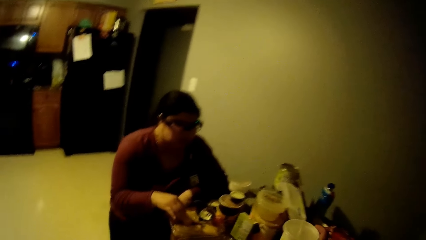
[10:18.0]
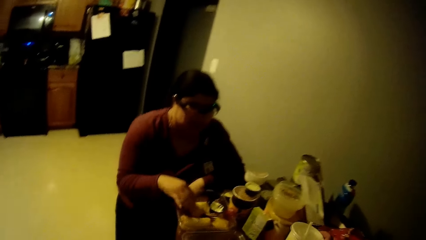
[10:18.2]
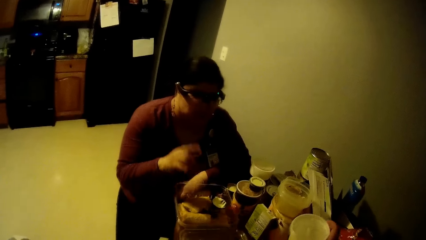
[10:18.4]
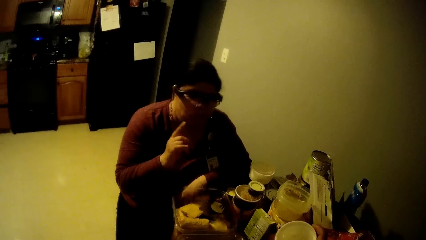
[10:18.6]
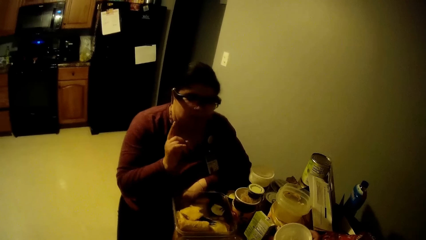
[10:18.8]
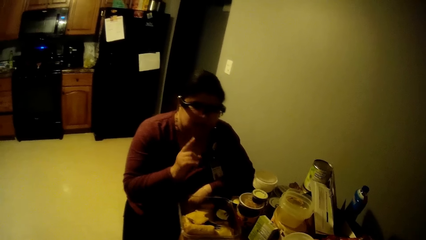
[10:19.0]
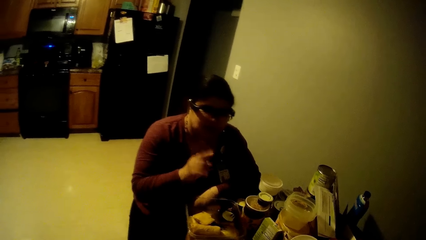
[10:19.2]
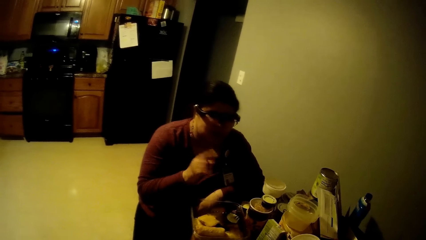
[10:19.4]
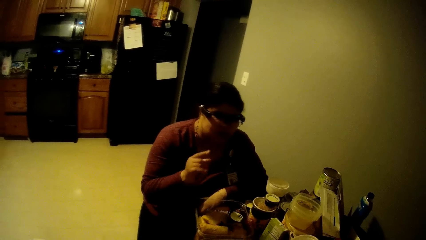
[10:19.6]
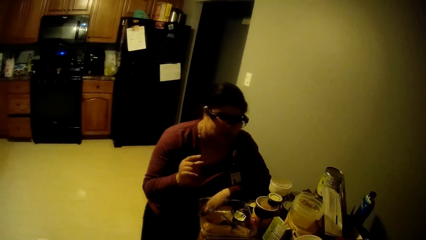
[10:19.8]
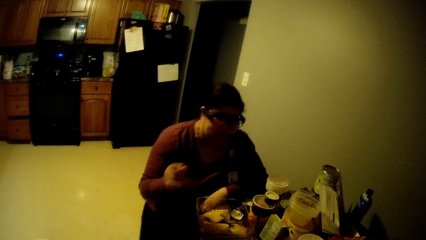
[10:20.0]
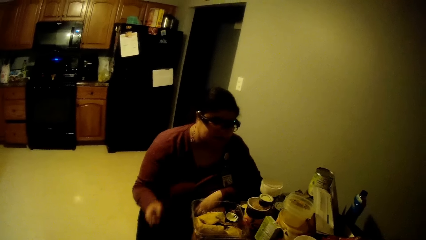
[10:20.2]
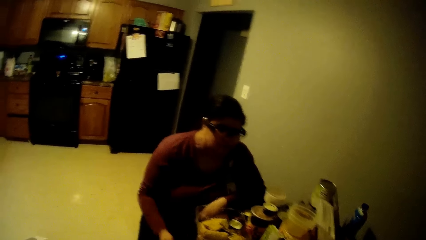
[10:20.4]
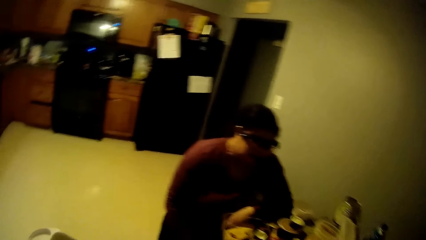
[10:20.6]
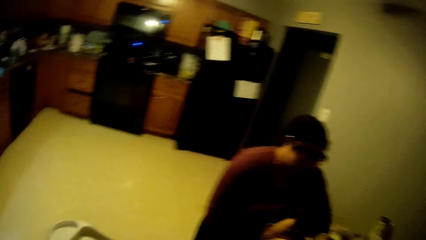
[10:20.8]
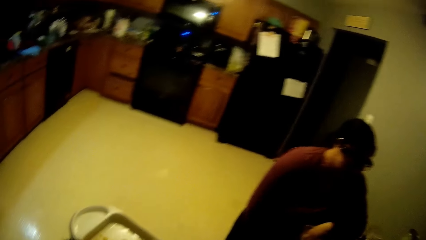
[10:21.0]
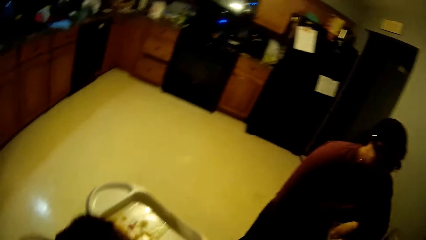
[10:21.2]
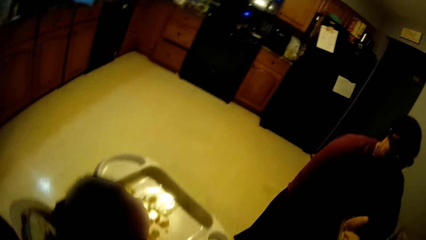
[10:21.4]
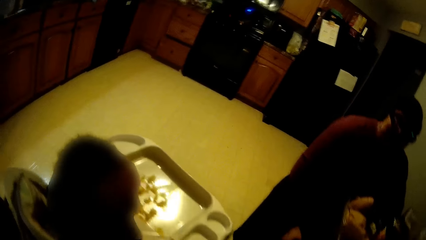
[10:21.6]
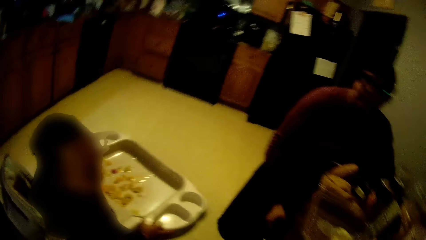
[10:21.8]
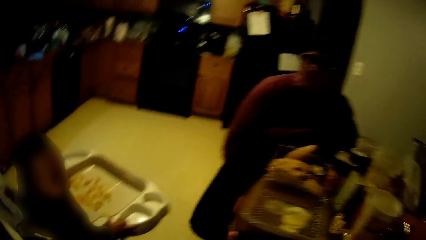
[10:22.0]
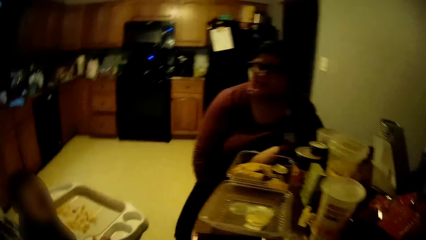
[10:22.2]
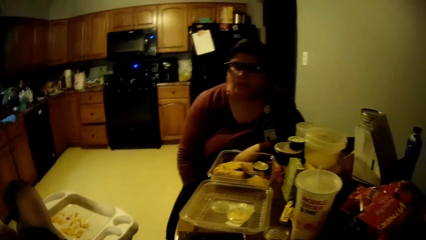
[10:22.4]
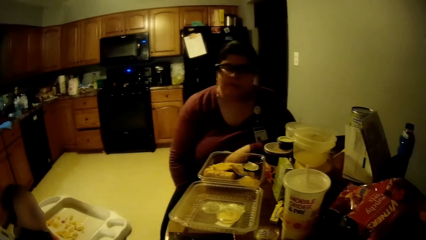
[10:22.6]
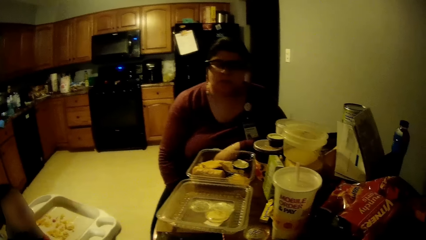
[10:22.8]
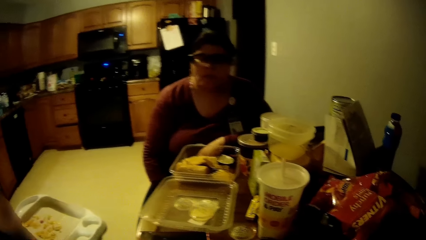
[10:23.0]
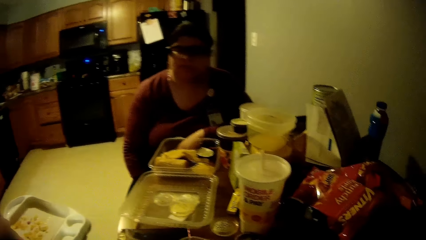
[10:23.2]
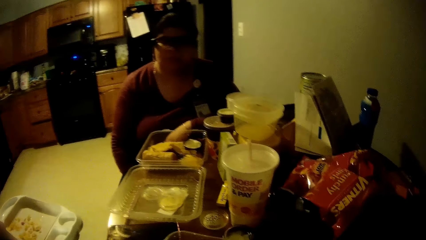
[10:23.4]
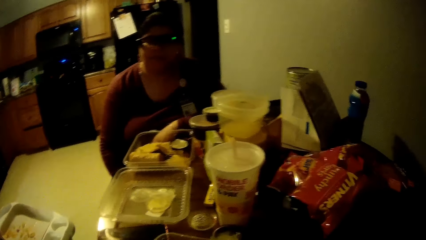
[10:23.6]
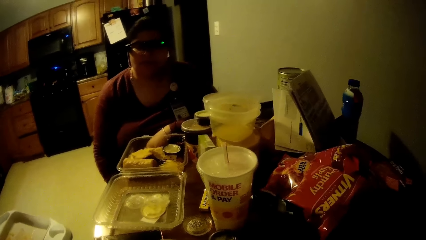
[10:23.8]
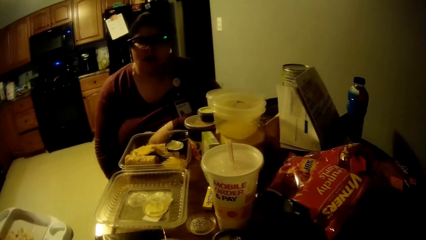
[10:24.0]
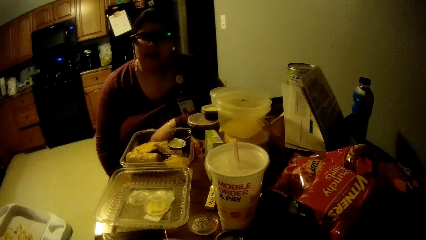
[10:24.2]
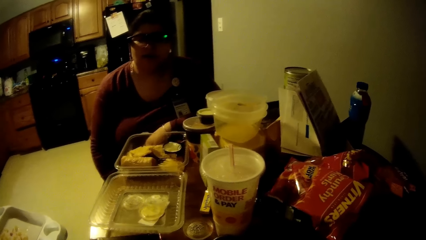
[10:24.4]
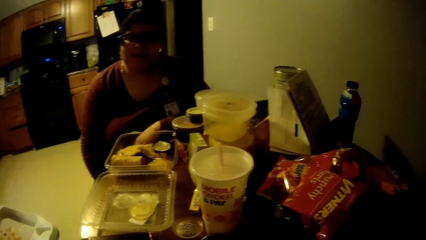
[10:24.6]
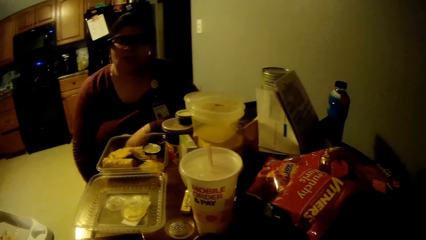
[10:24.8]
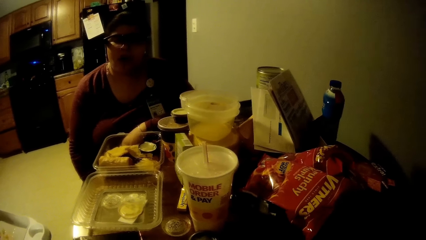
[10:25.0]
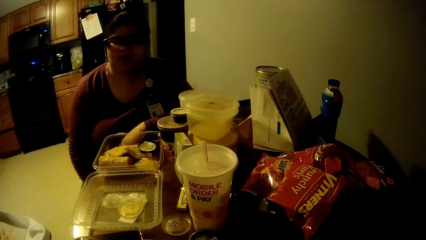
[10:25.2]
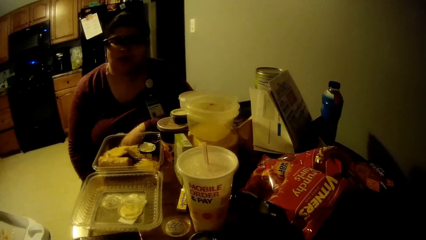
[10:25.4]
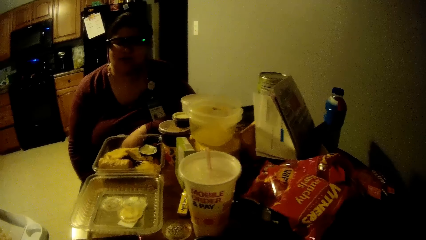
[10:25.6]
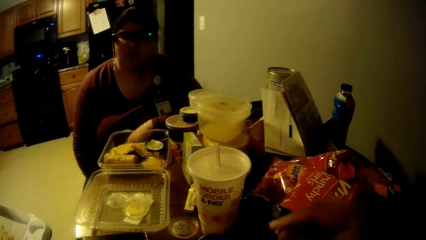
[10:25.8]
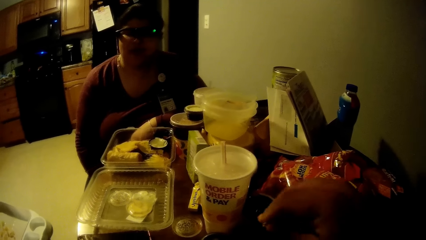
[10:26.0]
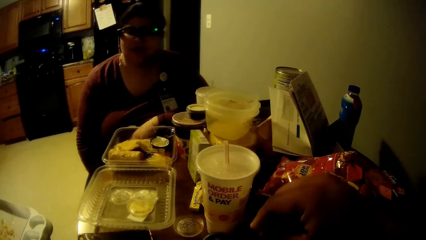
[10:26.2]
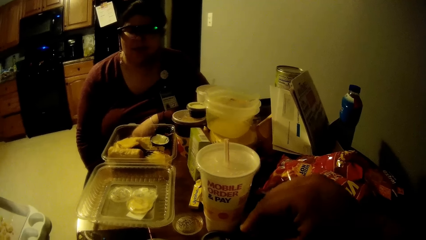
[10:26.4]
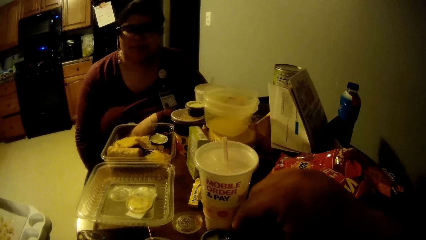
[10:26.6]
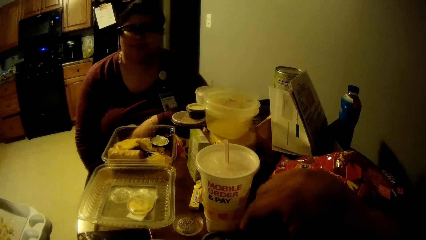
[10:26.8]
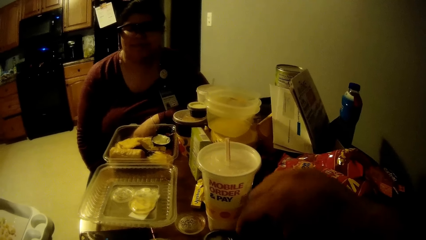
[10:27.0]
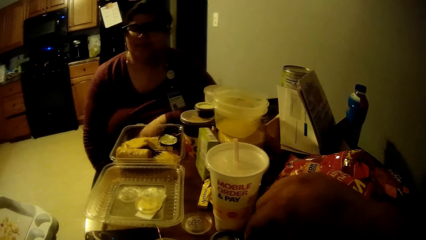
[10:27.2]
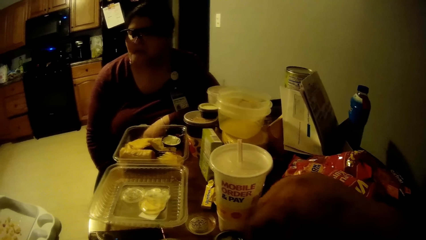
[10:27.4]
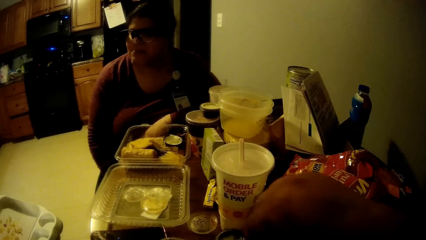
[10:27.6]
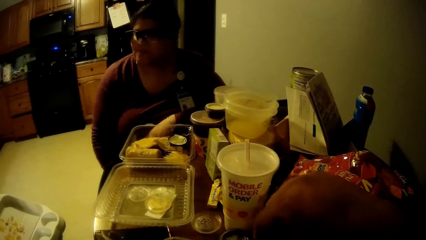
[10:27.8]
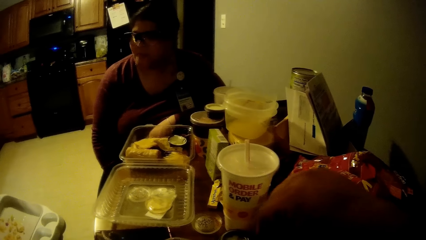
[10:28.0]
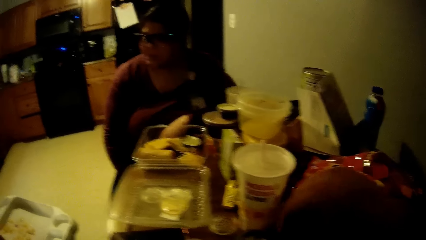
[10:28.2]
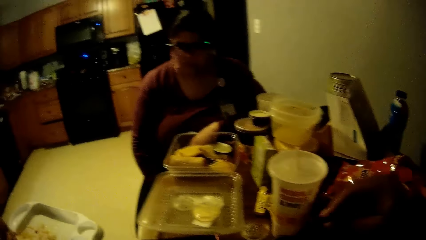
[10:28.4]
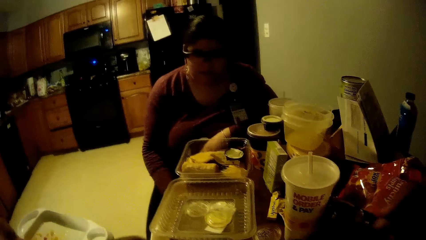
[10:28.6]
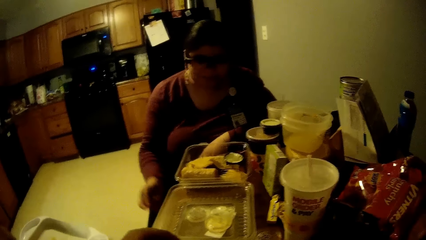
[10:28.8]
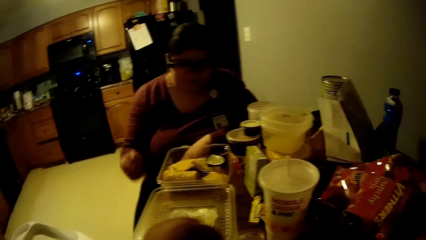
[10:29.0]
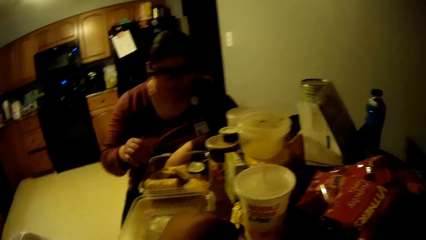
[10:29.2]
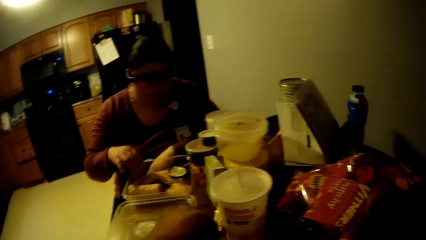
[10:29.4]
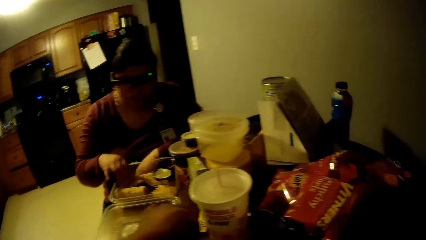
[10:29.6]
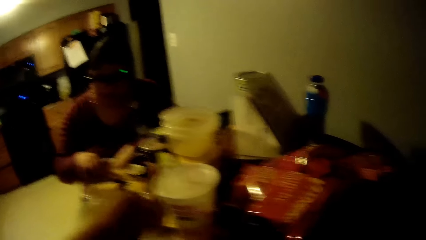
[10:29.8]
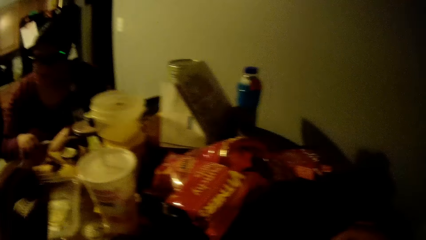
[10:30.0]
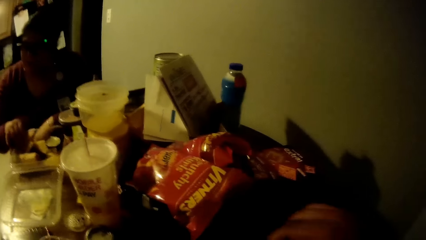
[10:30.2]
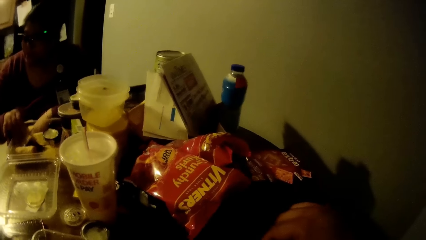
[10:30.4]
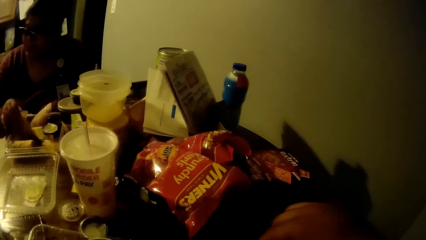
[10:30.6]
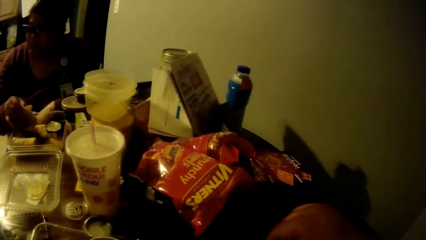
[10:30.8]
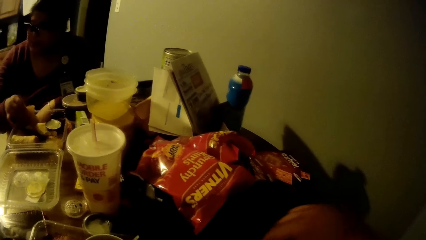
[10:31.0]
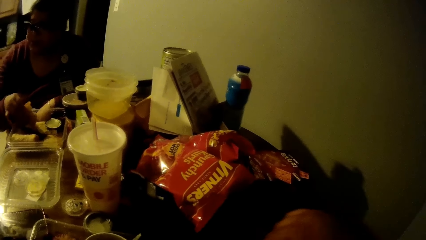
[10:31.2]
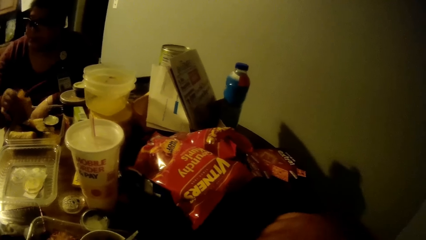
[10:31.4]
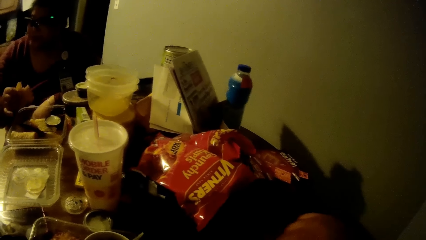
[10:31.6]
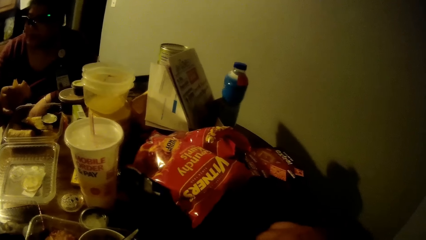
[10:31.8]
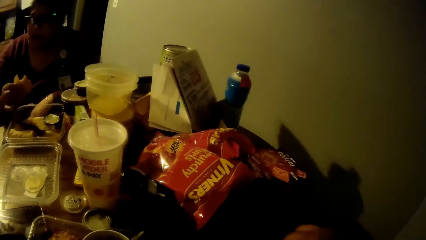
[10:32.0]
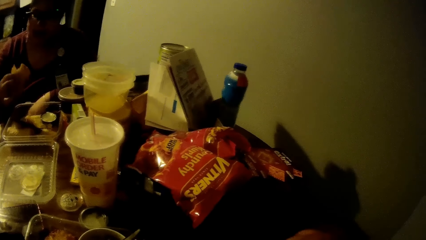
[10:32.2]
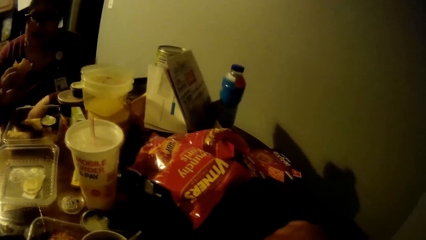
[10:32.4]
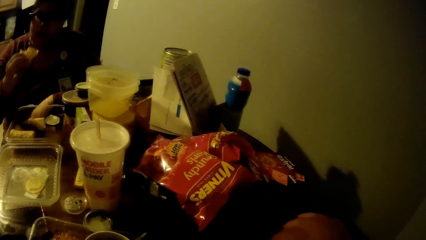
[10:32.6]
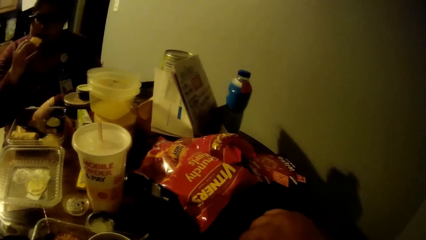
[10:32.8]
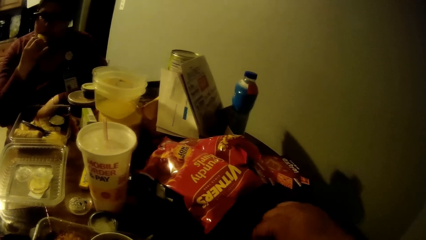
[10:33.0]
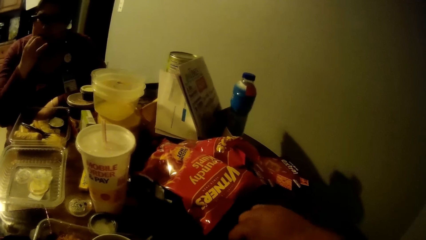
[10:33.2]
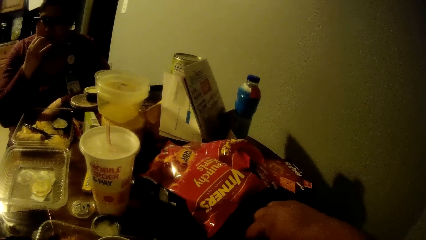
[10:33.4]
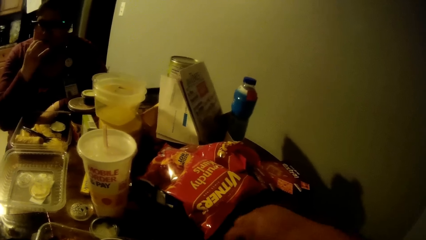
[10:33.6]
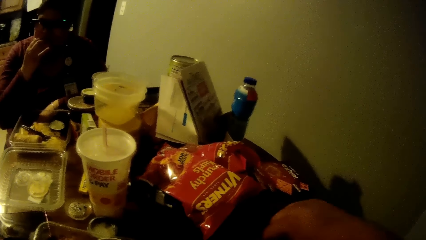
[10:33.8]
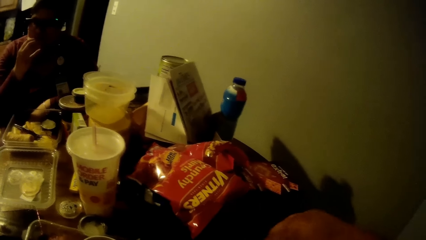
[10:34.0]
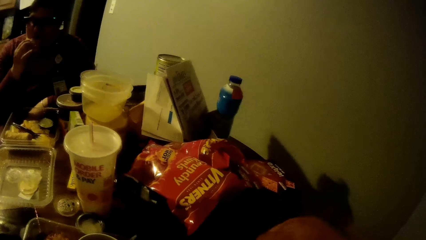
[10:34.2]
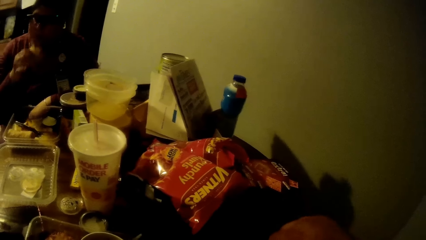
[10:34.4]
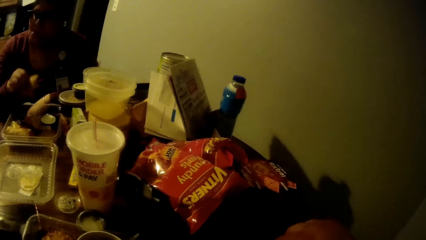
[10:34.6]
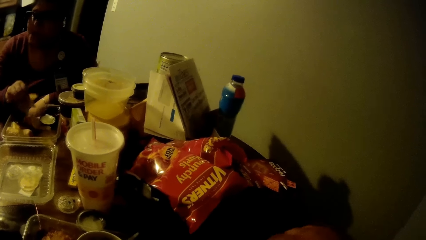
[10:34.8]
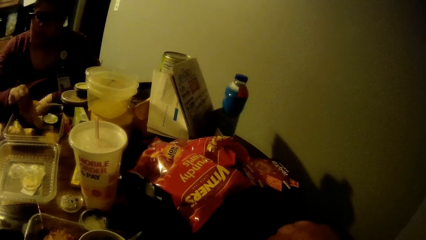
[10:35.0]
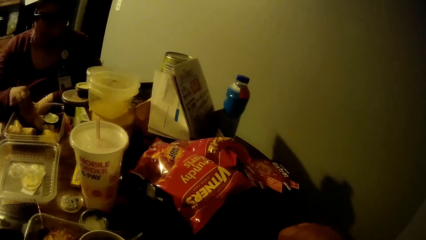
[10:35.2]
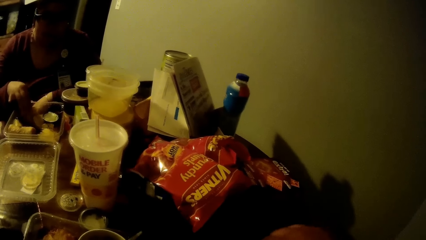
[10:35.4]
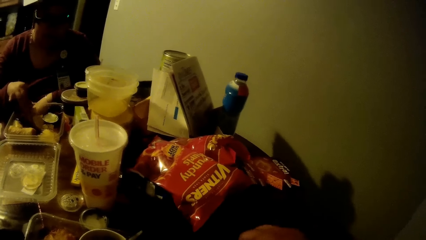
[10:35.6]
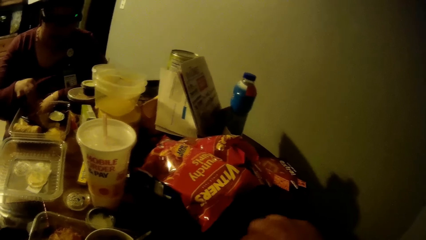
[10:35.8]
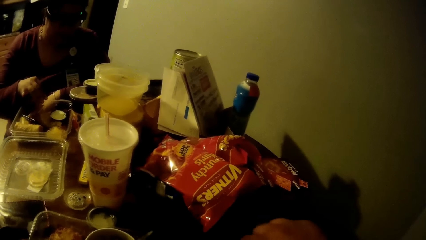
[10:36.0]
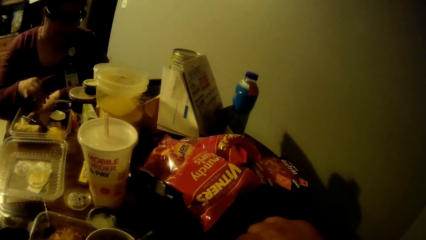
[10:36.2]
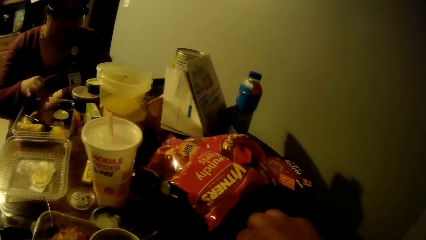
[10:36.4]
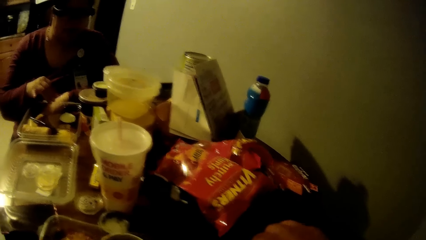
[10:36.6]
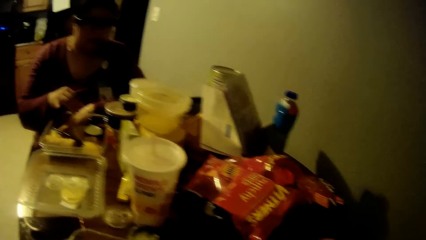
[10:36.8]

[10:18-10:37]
The woman drops the pie in the bowl on the table with her right hand. The camera wearer drops a cup of soda on the table with his right hand. He sits at the table. He sprinkles salt in a bowl of rice with his right hand. He stirs the food in the bowl on the table. He drops a seed on the table with his left hand. The woman picks up the pie from the bowl on the table with her right hand. The camera wearer stirs his bowl of rice with a fork in his right hand. The woman eats part of the pie with her right hand and drops the pie in the bowl on the table with her right hand.
